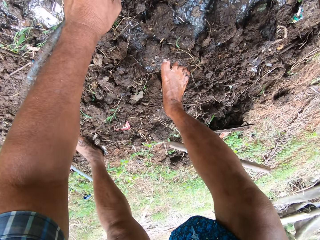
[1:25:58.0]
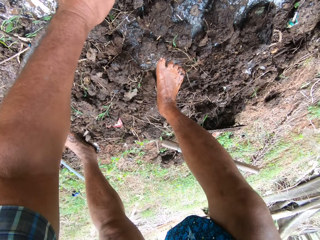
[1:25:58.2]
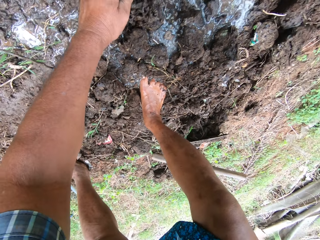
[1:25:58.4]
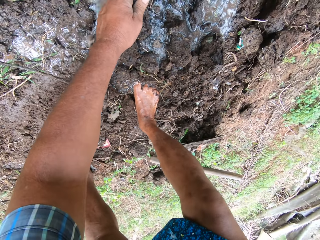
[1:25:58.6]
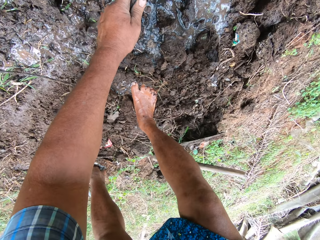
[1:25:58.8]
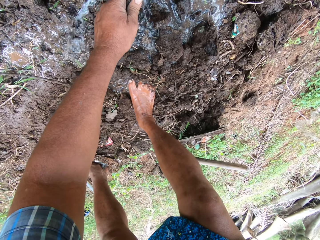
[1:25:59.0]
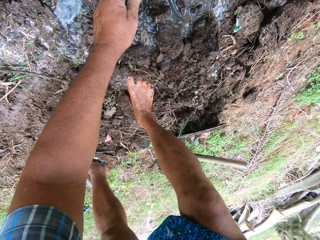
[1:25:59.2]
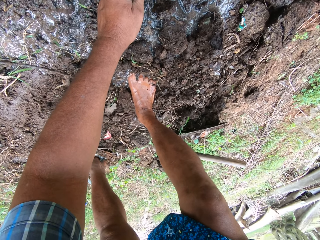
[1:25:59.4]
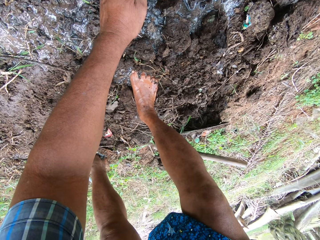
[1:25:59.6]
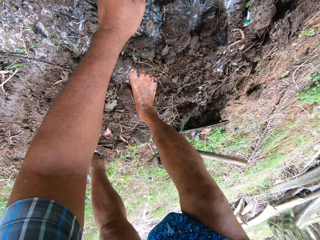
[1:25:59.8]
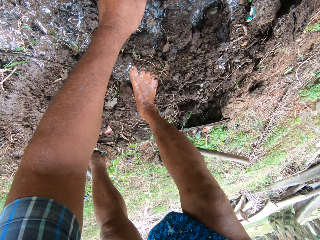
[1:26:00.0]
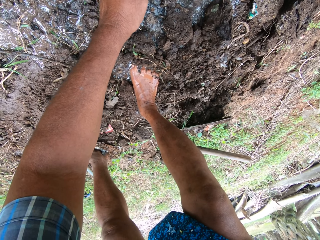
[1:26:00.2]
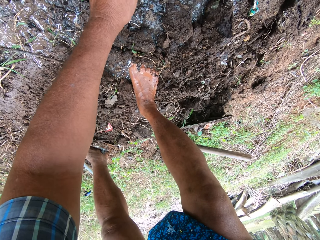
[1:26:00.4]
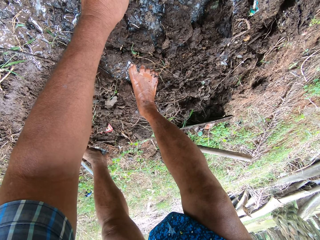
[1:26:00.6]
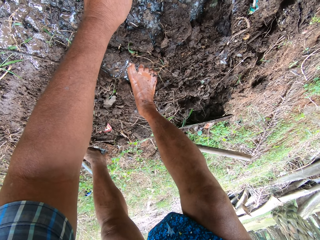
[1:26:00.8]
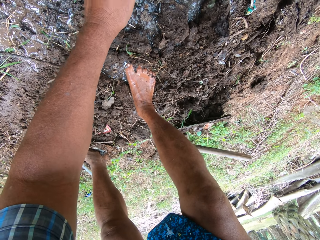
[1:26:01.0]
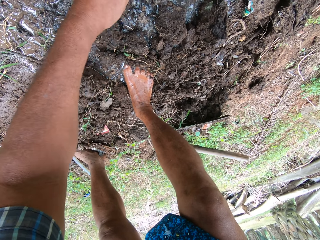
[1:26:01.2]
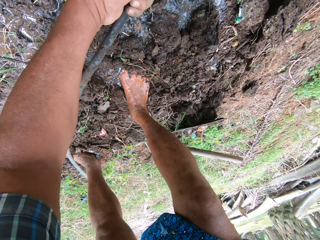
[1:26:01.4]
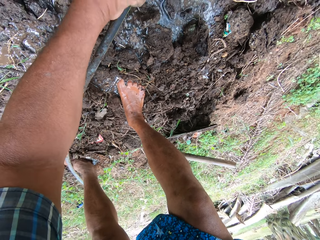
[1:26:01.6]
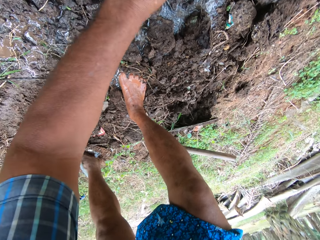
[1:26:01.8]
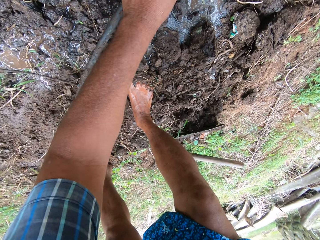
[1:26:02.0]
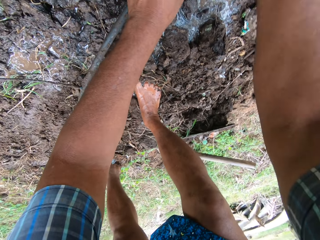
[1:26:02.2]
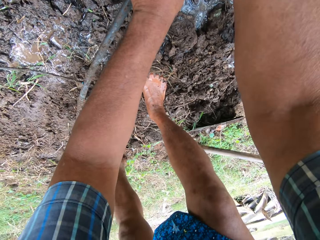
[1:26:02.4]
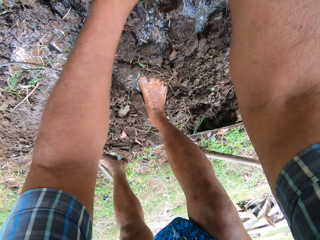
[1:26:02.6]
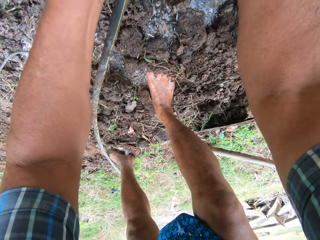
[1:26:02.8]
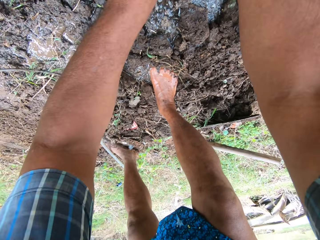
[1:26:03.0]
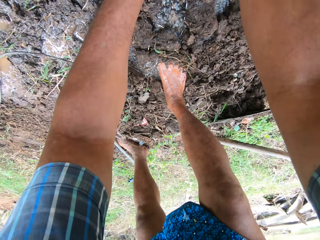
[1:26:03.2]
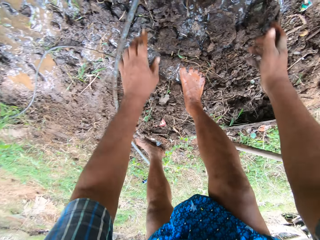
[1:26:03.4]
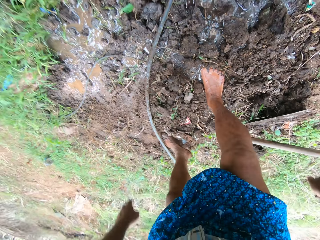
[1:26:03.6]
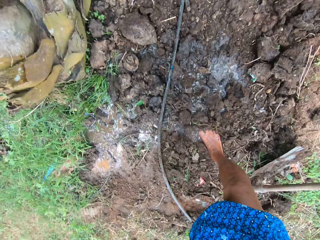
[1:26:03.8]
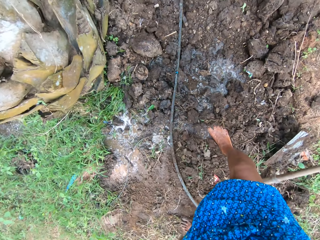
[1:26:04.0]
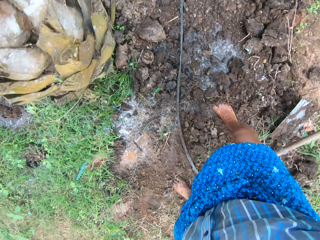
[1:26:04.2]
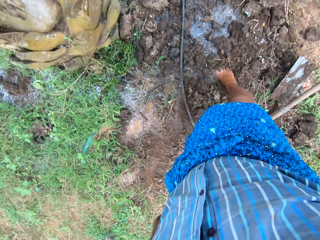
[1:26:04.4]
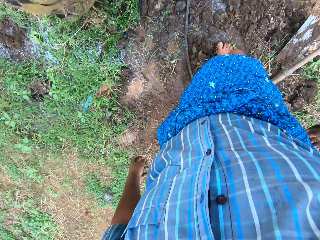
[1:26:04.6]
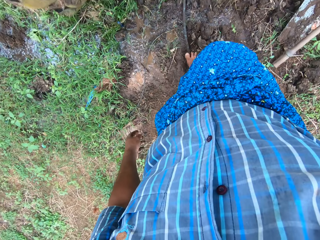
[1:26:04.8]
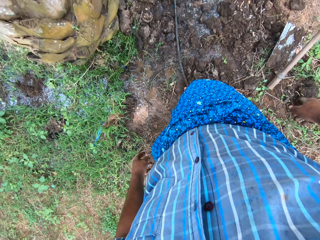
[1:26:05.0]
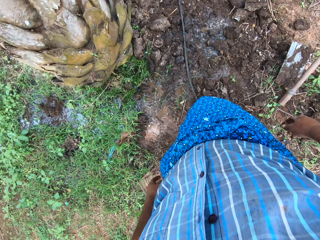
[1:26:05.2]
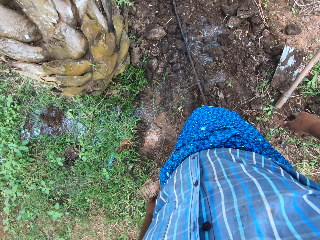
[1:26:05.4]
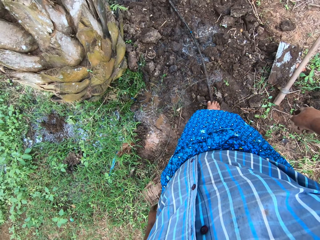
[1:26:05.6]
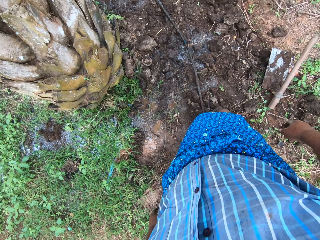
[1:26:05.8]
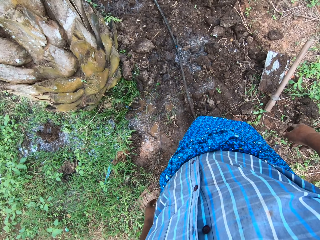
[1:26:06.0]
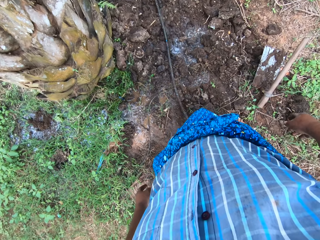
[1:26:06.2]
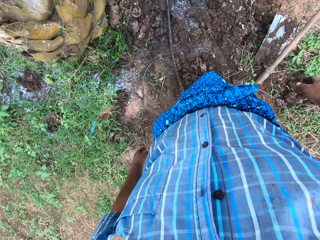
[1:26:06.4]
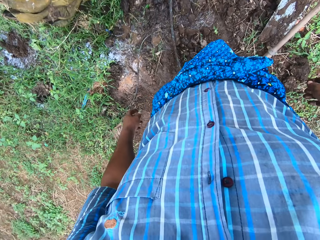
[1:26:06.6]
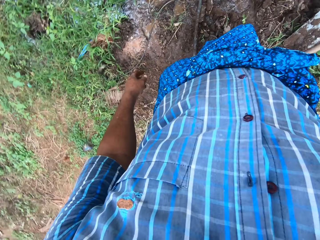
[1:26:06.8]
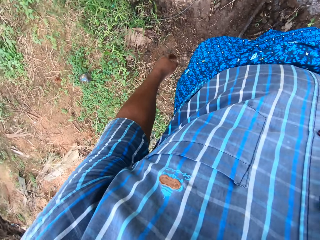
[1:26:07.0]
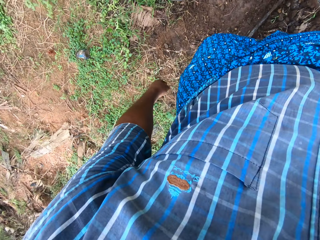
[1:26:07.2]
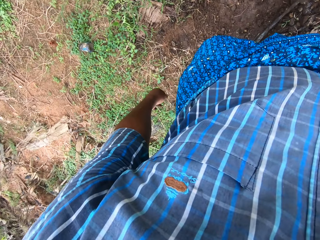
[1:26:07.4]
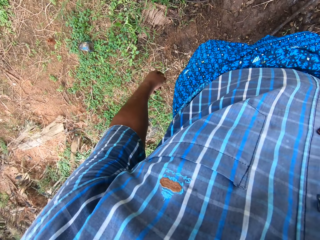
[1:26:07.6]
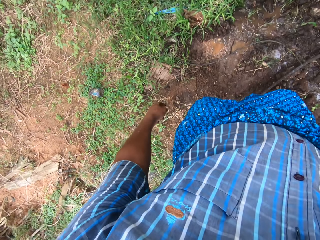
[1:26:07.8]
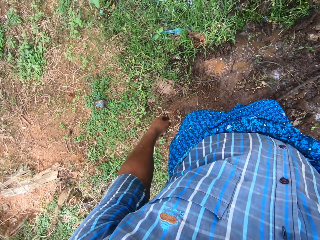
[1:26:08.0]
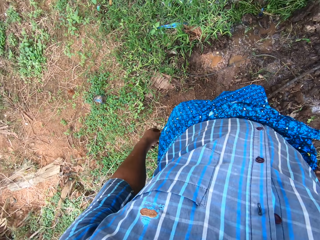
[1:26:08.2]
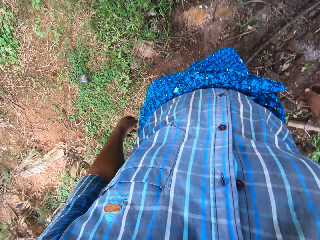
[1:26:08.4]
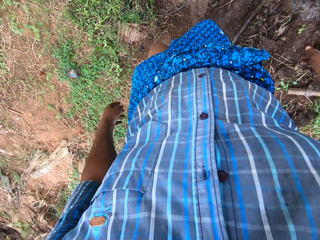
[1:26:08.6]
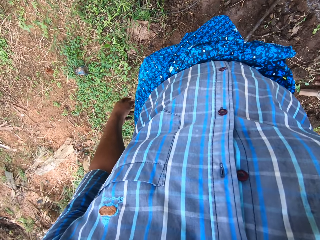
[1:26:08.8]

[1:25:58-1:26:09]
The camera wearer turns off the pipe water. He attaches the hose pipe to another hose pipe. He adjusts the pipe with his right leg. He pushes the hose pipe with his leg. He looks around the field work area.

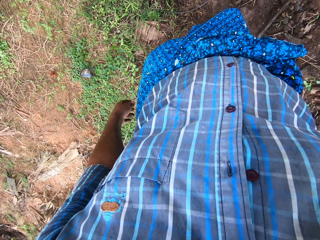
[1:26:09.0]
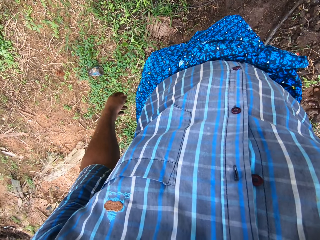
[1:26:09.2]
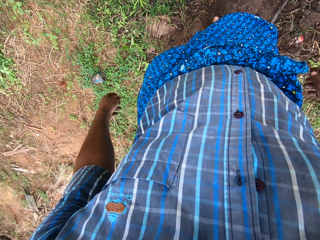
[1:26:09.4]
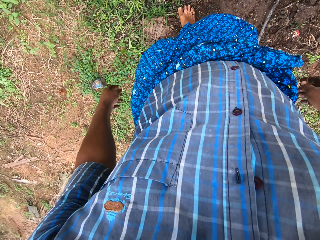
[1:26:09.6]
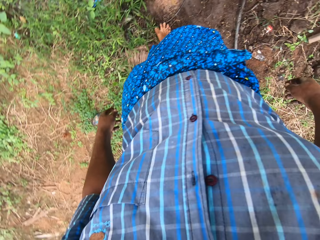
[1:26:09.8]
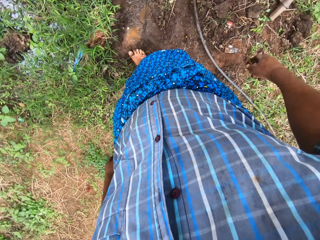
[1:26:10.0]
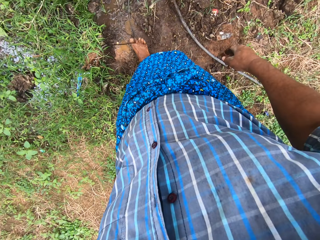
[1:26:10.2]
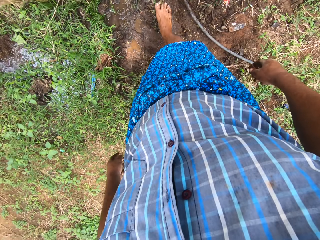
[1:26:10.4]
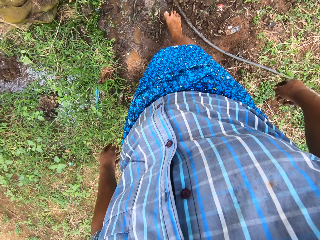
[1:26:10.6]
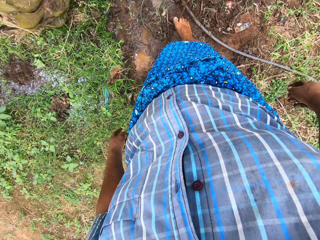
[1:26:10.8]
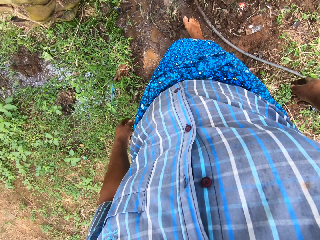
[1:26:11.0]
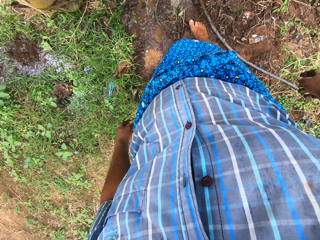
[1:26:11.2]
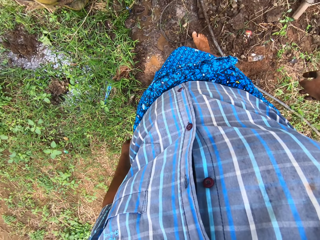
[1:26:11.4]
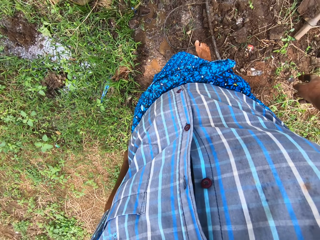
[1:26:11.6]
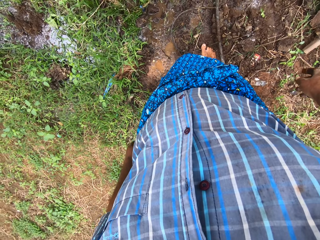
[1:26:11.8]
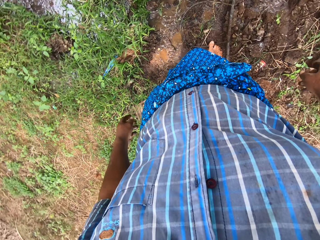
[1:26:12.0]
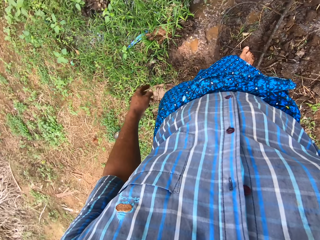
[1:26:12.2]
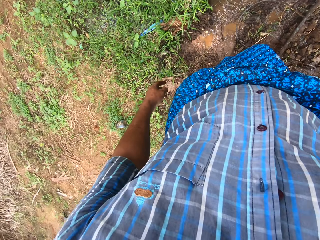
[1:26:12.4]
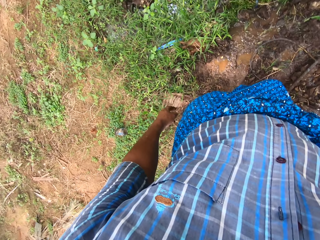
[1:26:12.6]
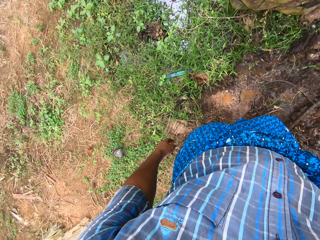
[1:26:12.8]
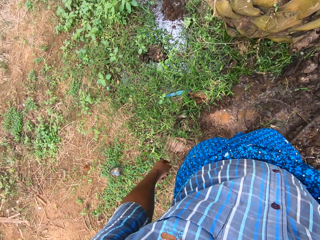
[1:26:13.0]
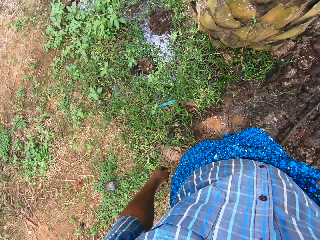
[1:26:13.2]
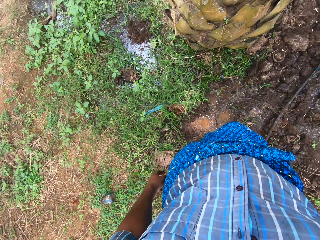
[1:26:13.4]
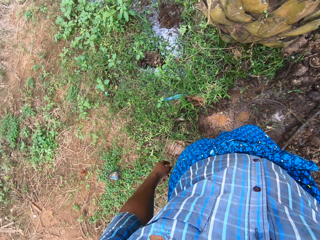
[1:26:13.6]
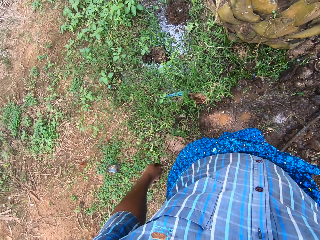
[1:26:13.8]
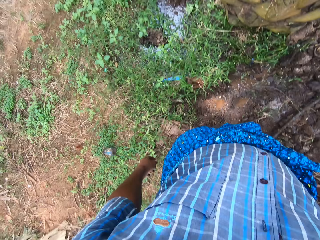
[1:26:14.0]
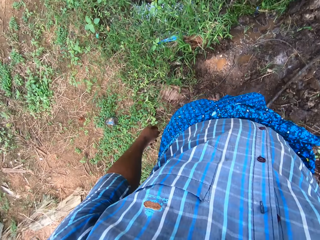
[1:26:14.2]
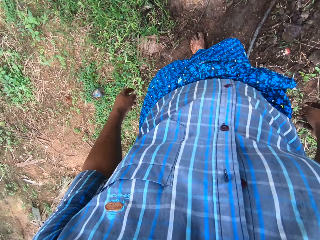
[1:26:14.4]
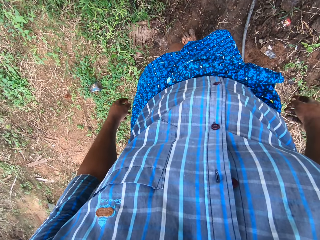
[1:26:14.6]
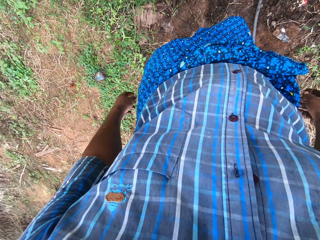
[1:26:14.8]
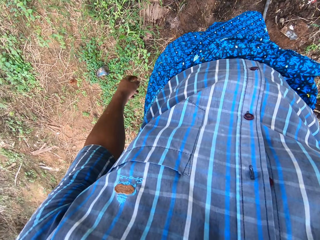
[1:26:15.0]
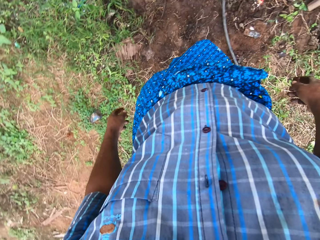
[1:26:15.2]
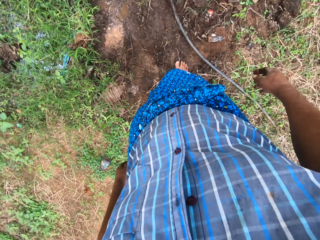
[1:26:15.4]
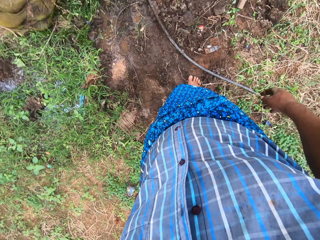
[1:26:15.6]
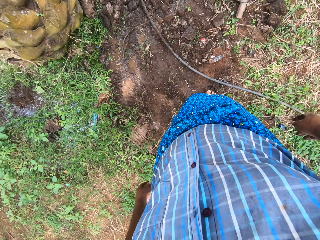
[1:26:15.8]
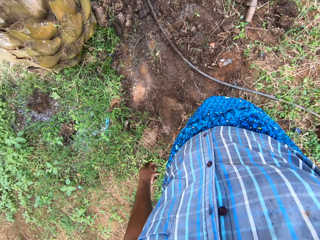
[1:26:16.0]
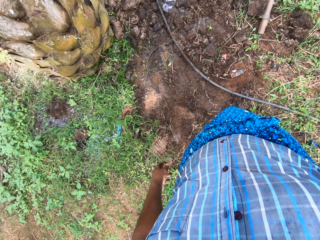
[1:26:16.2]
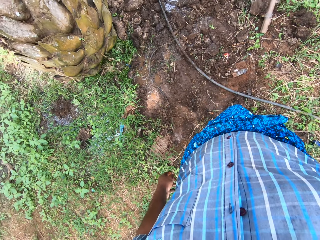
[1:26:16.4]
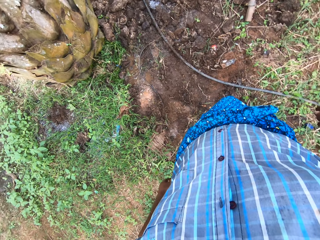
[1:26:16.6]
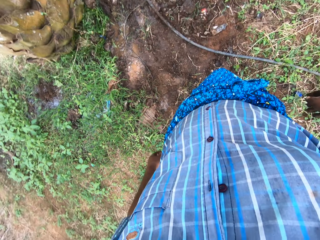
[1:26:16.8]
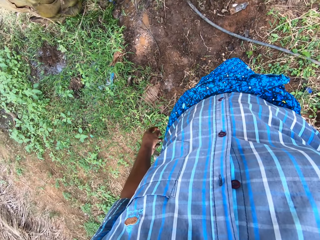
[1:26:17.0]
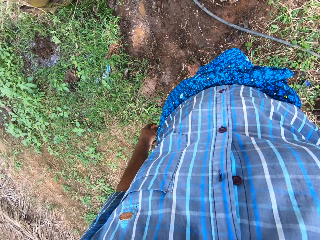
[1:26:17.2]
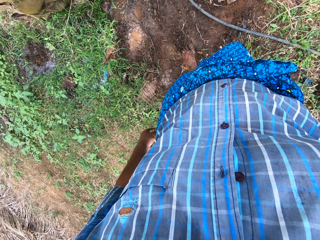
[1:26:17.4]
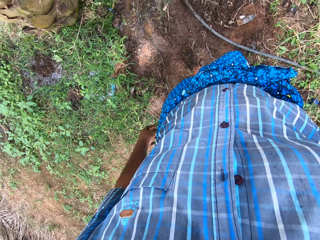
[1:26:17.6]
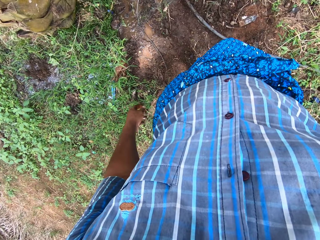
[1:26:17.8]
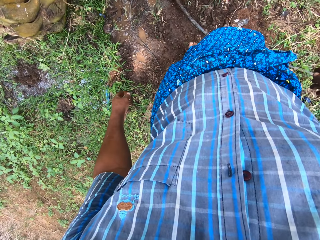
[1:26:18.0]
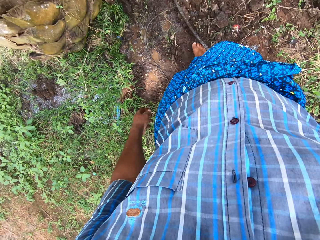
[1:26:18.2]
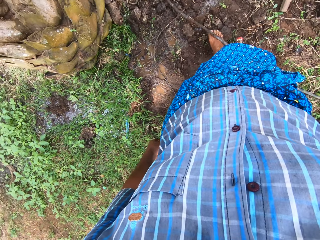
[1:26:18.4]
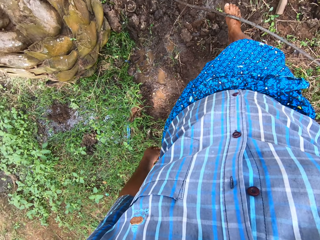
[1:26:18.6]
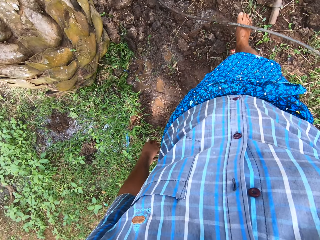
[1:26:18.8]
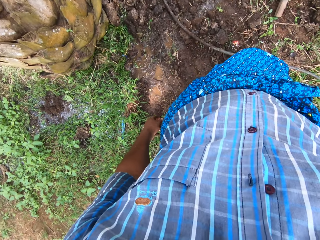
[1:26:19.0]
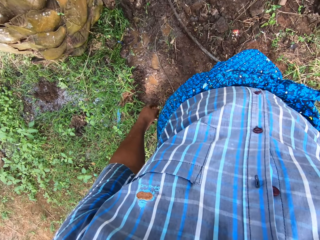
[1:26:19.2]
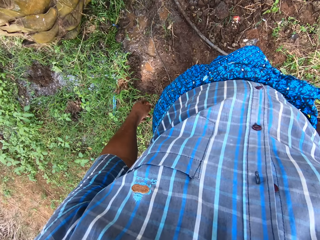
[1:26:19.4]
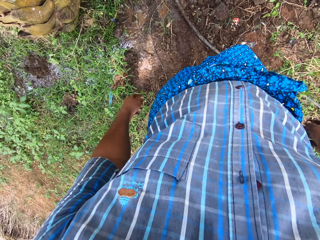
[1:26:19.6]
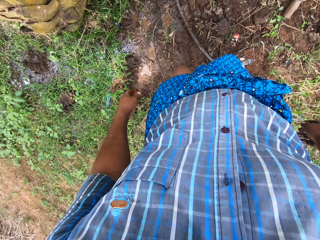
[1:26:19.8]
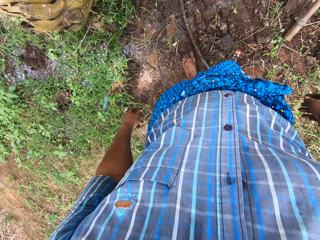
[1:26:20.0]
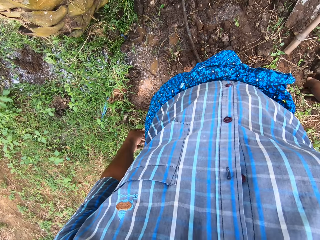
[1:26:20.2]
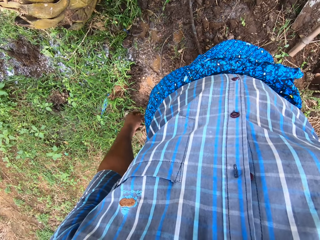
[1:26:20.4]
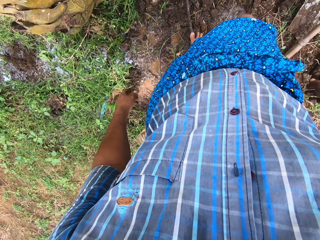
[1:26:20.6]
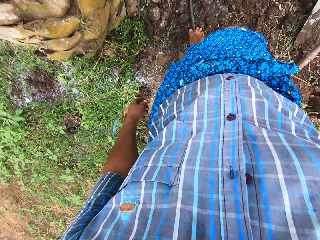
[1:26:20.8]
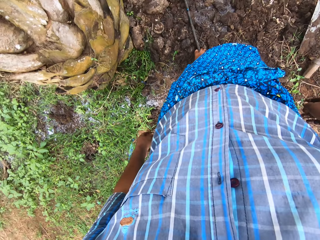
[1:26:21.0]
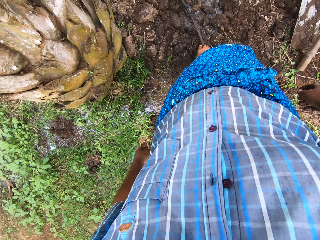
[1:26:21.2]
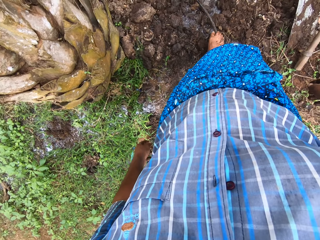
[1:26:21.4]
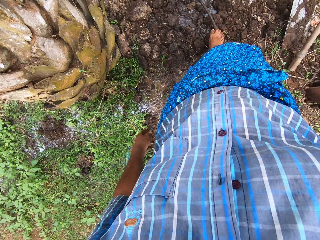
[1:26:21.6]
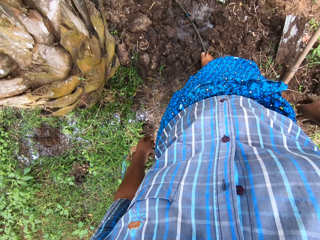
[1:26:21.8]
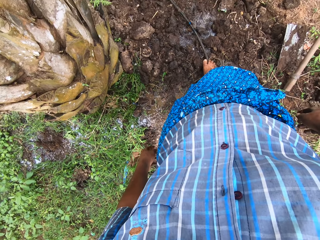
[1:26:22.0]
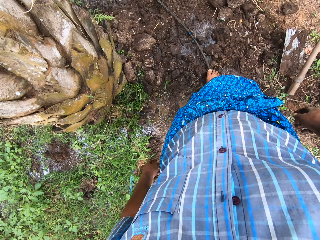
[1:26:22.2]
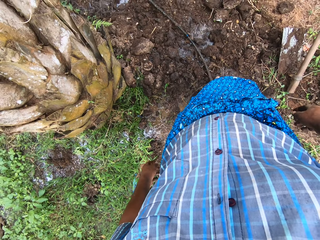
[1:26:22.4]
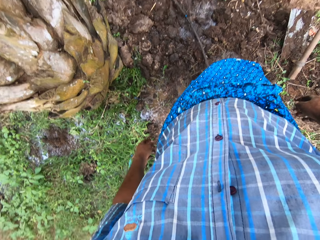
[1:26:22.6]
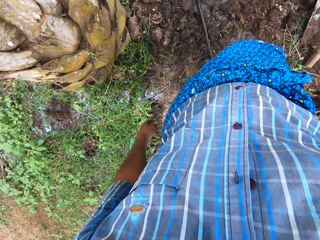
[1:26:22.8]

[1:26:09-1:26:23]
The camera wearer adjusts a wire on the ground with his right leg. He looks around the field work area. He adjusts the pipe with his right leg.
